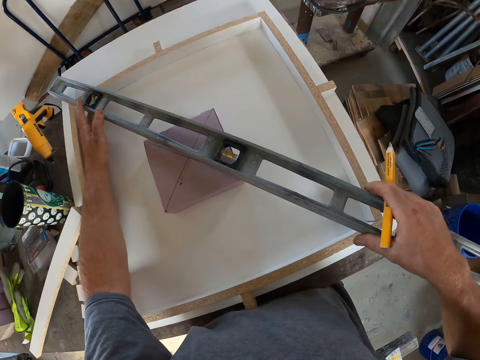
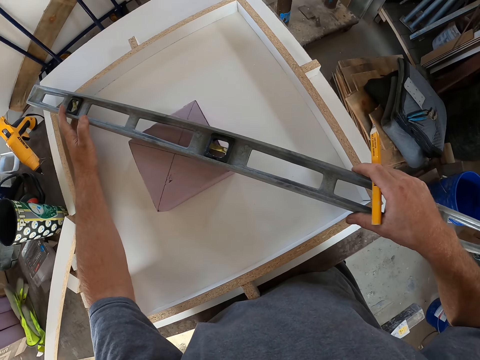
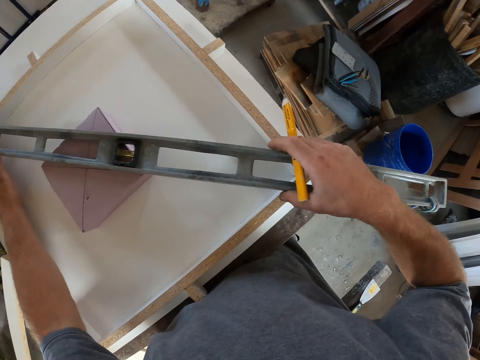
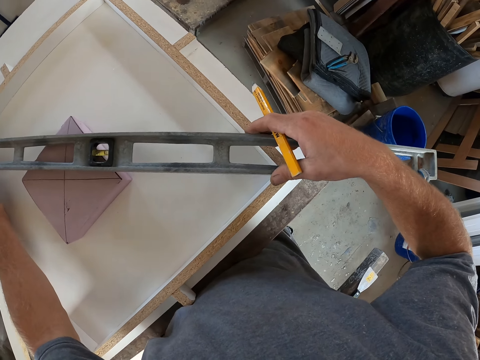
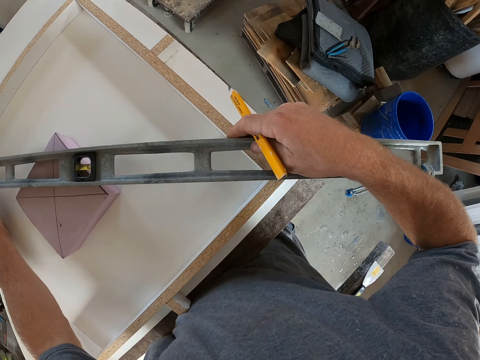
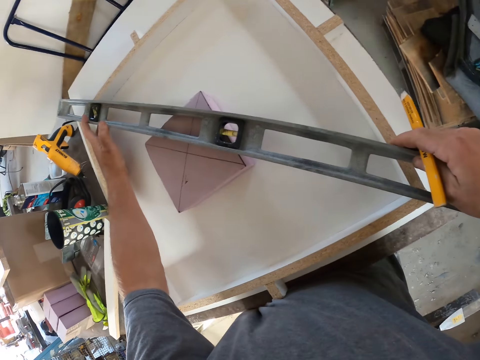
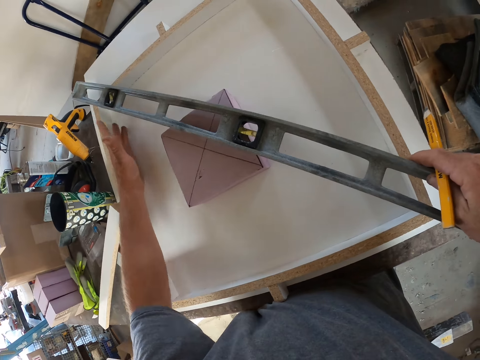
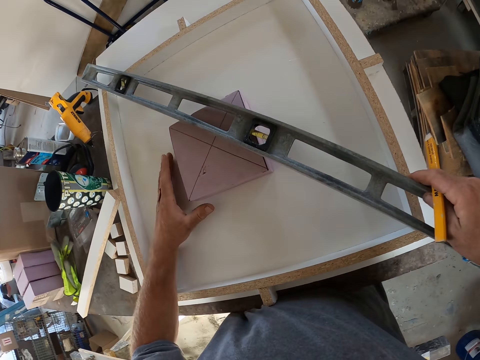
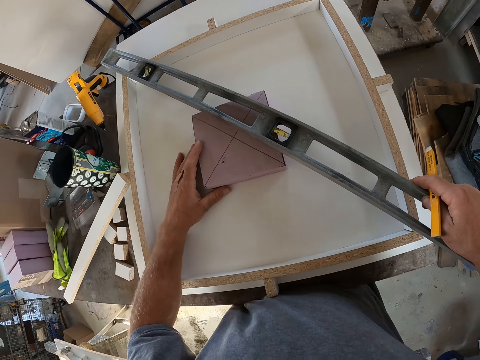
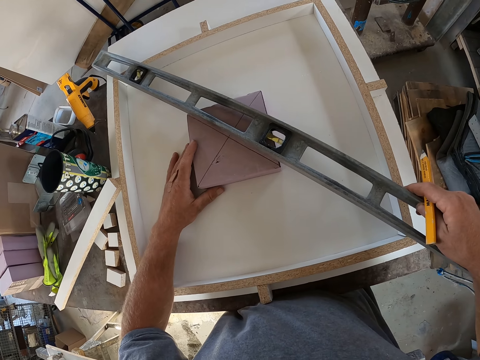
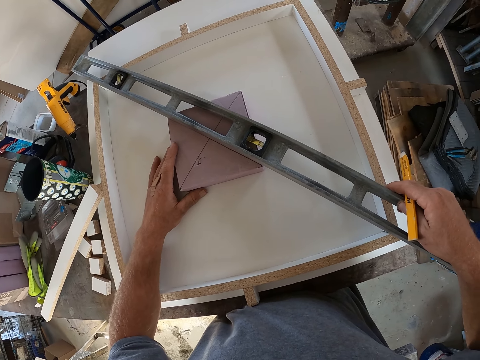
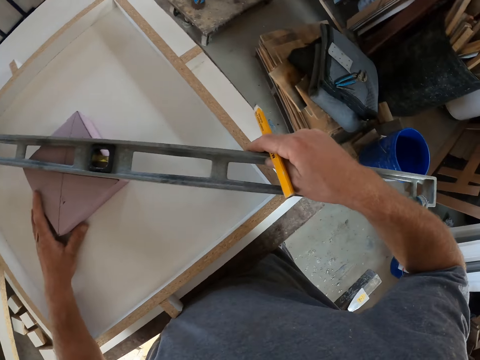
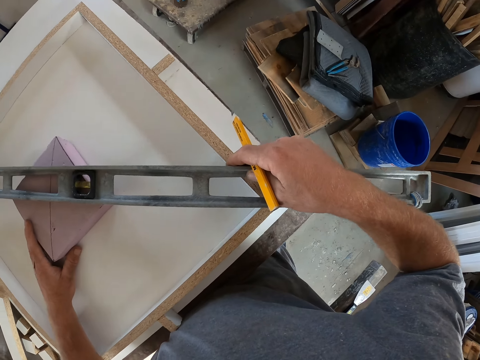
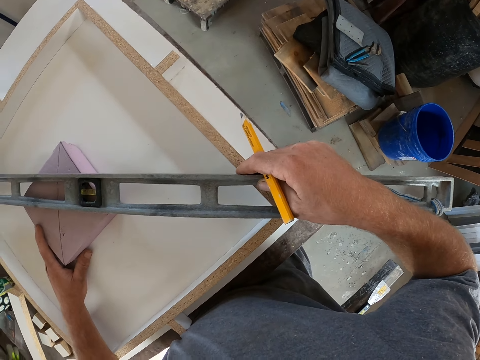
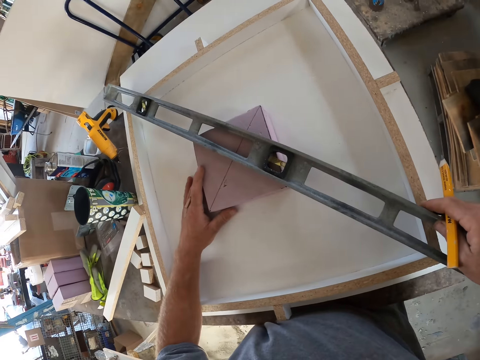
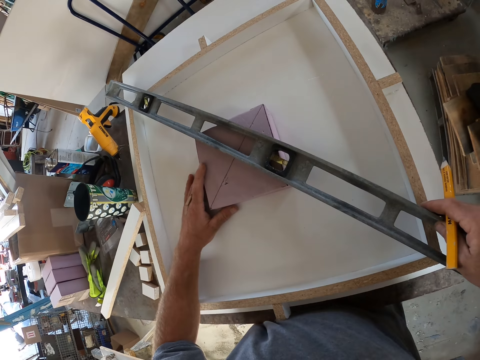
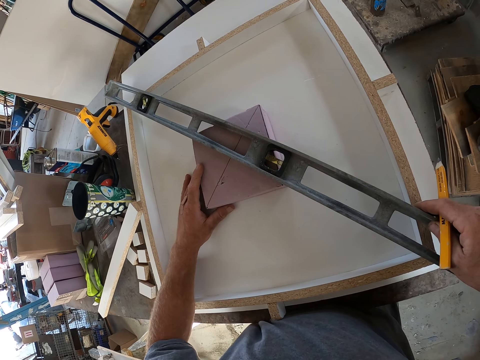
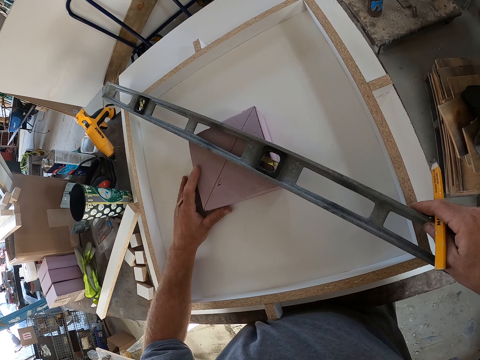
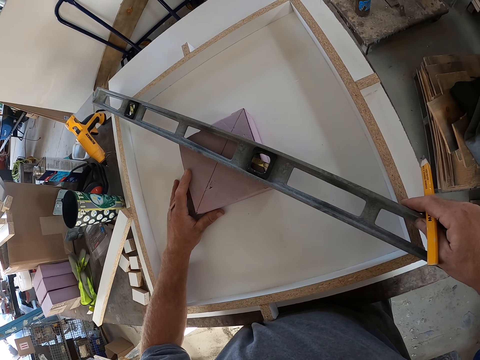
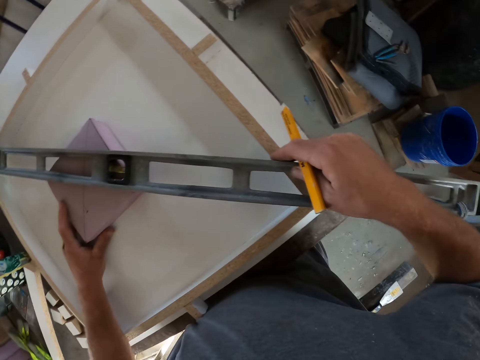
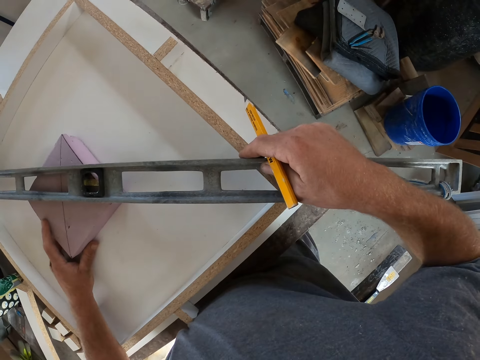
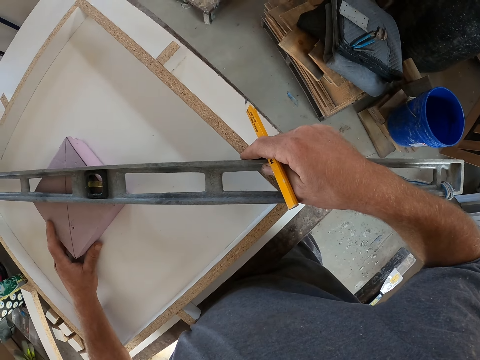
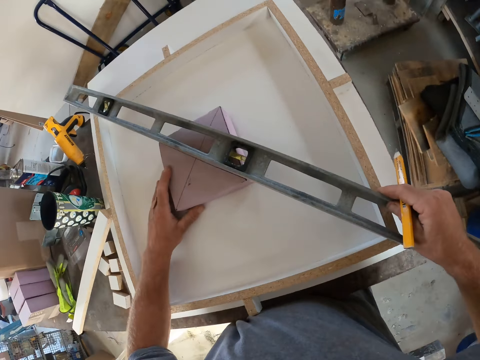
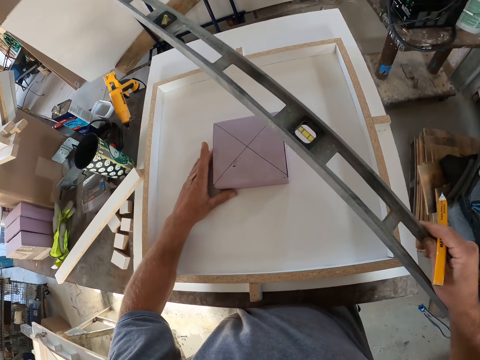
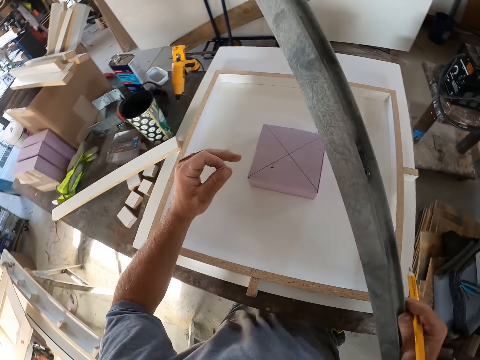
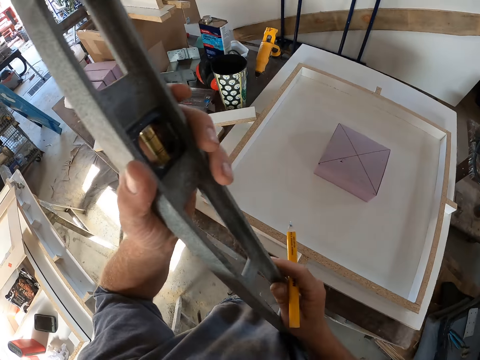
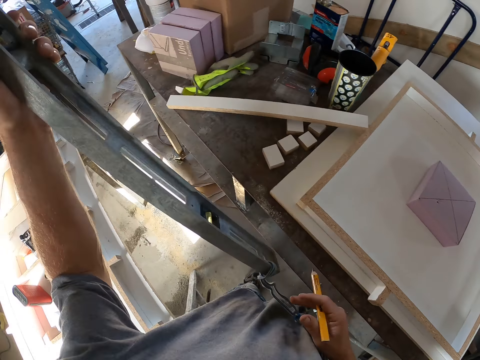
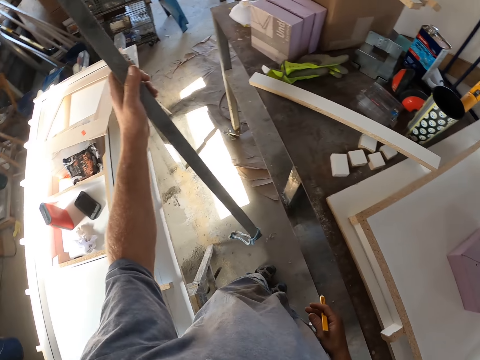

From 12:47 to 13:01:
The camera wearer moves the piece of wood under the metal frame. They take the metal frame.

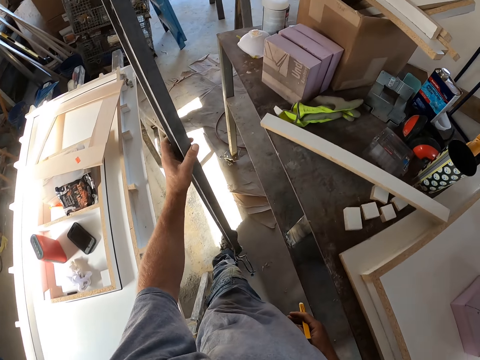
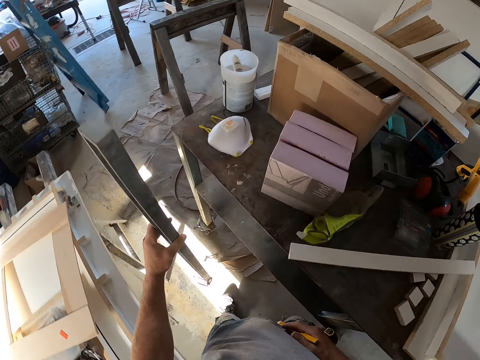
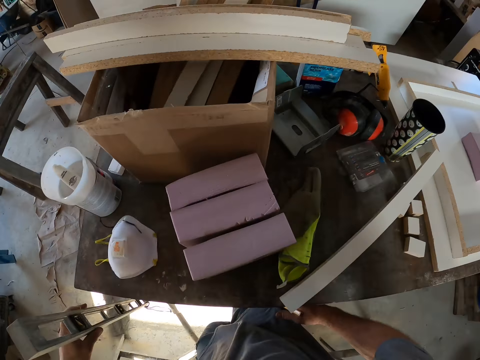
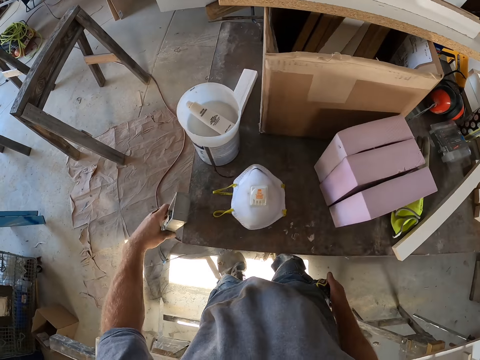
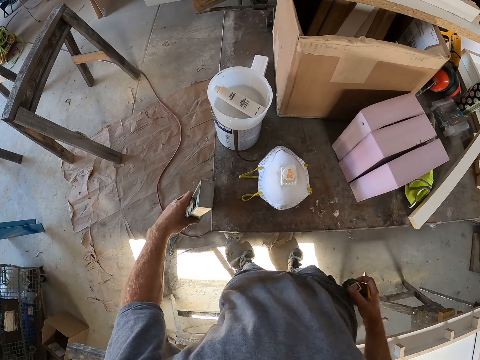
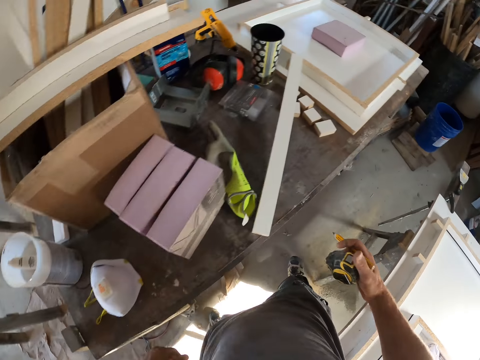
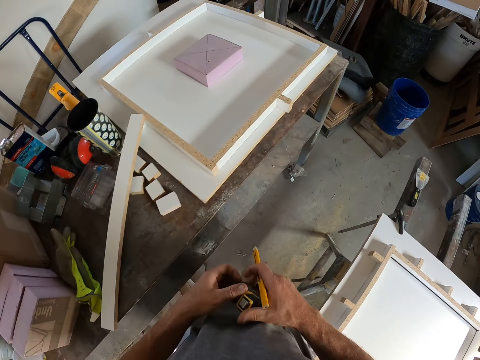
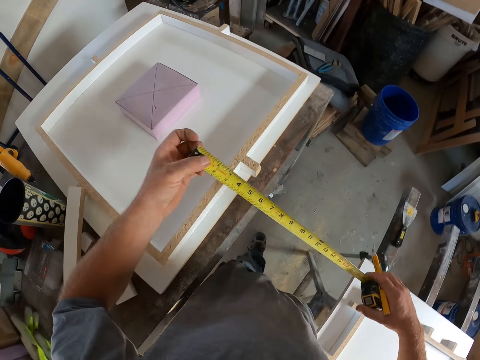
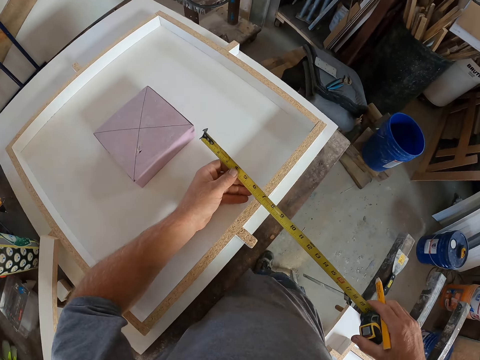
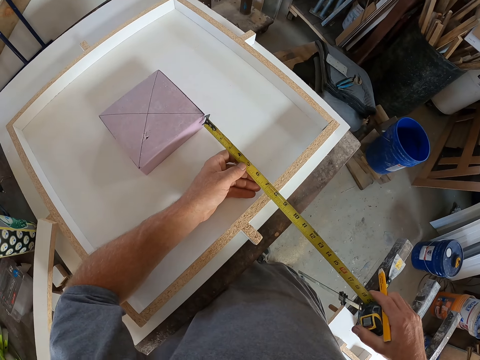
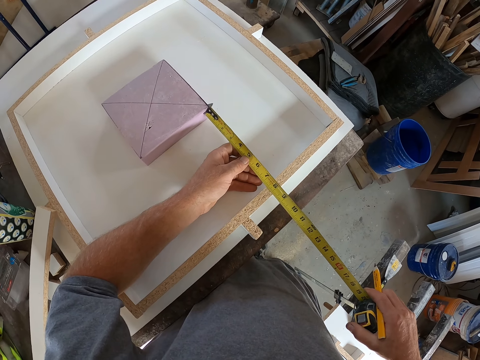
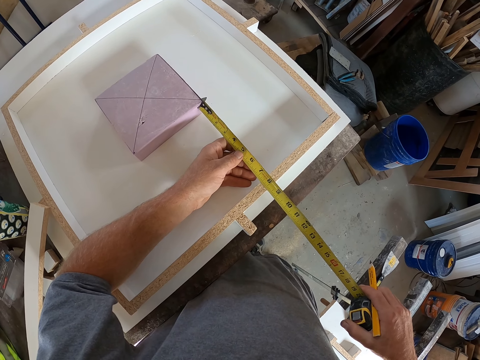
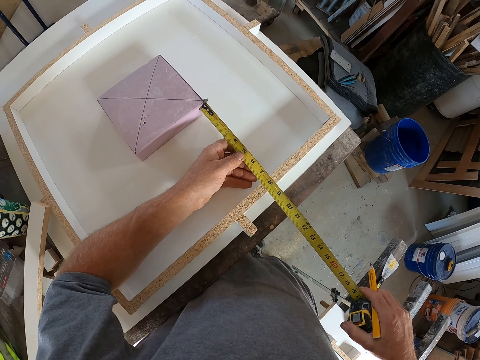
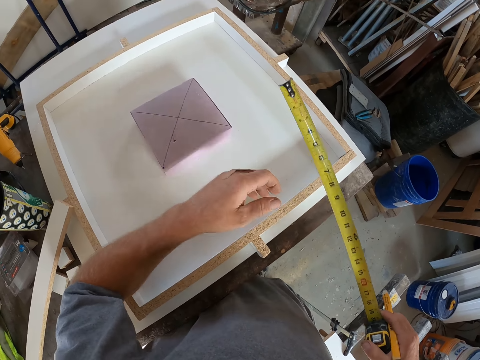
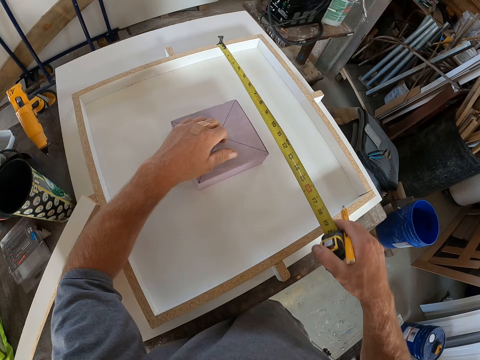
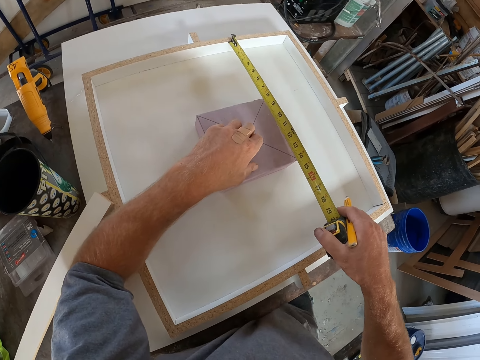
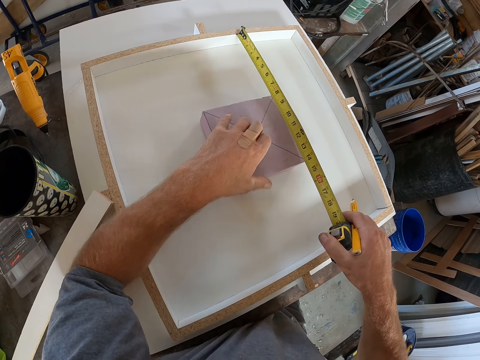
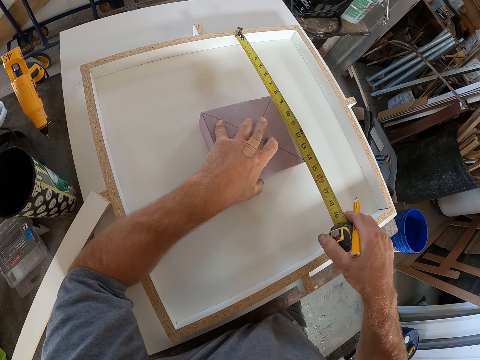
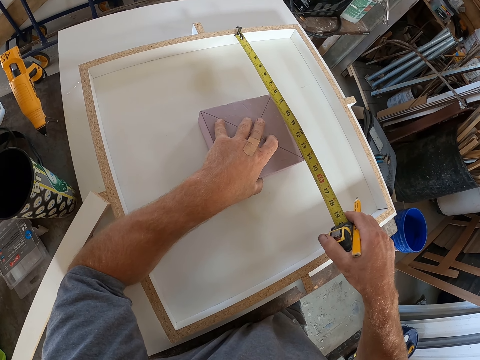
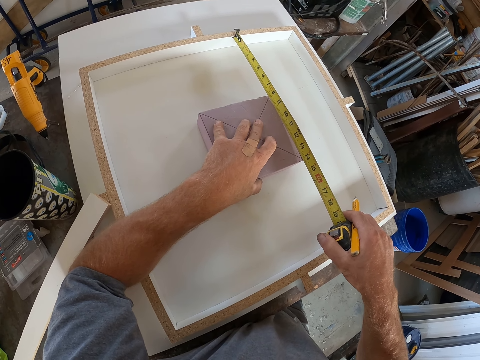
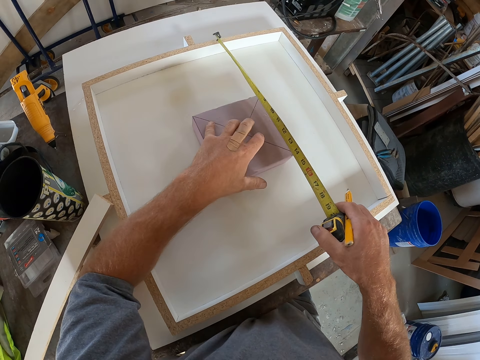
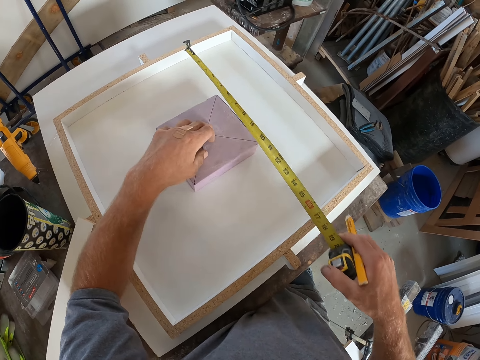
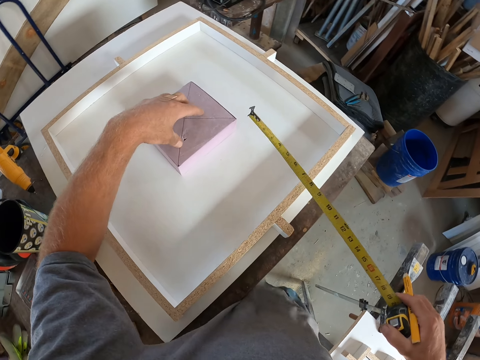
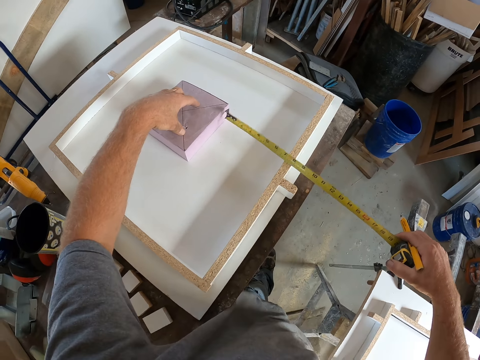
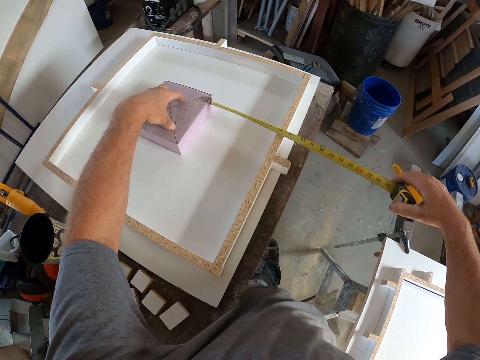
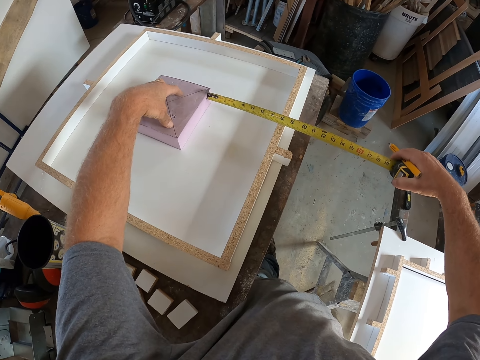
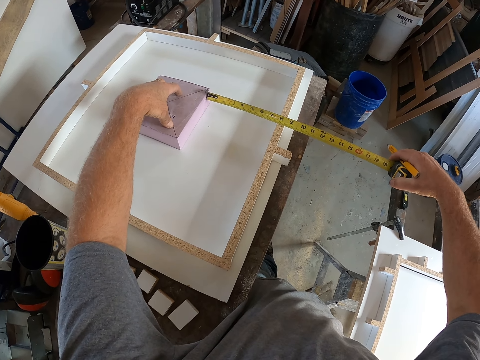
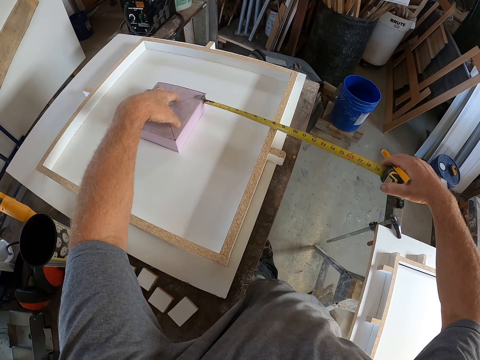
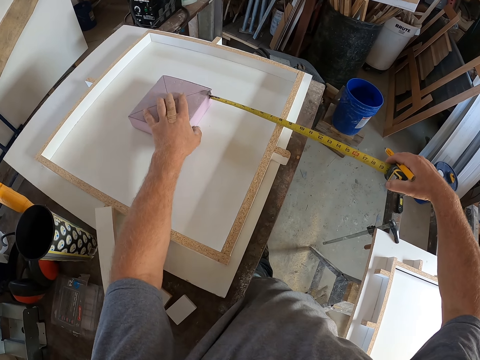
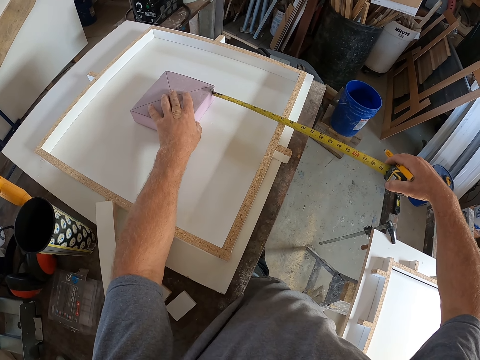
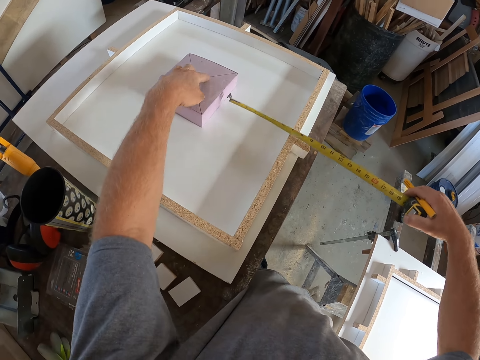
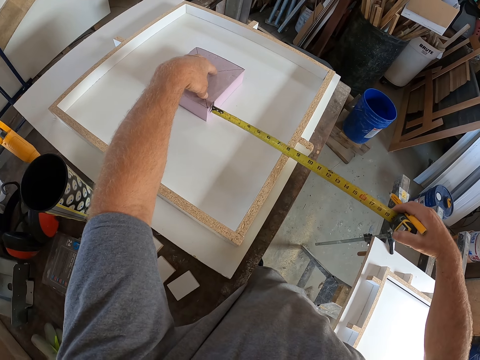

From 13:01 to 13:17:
The camera wearer puts the metal frame against the table. They drop the spirit level beside the table. They pull the metric tape measure. They measure the board or wooden frame with the measure tape. They hold the piece of wood. They measure the wooden frame.
